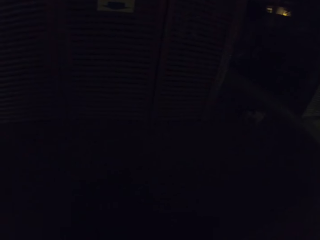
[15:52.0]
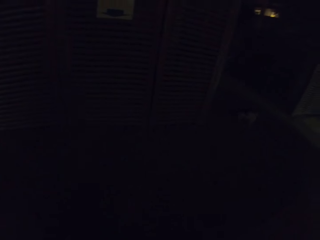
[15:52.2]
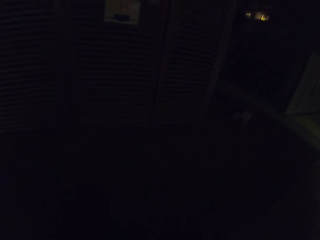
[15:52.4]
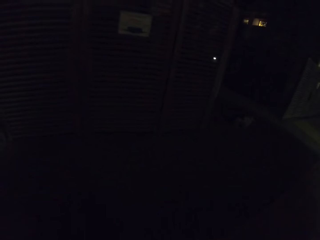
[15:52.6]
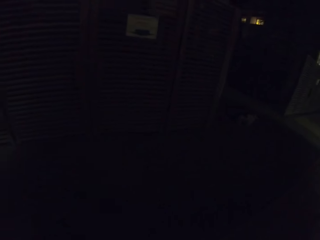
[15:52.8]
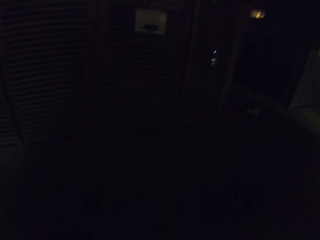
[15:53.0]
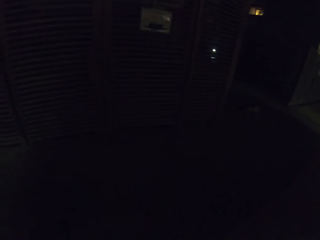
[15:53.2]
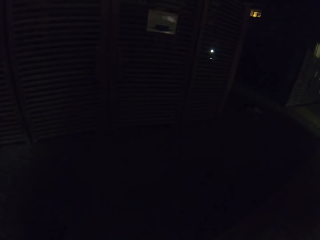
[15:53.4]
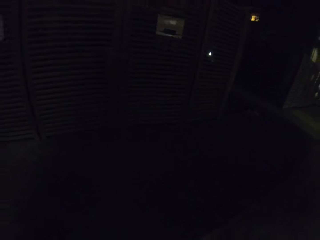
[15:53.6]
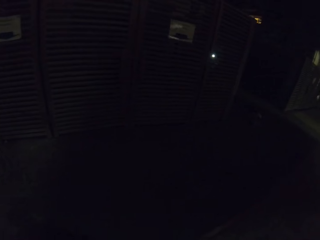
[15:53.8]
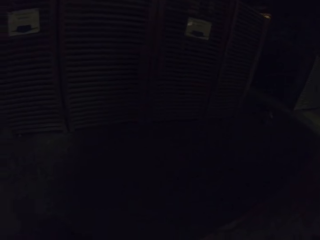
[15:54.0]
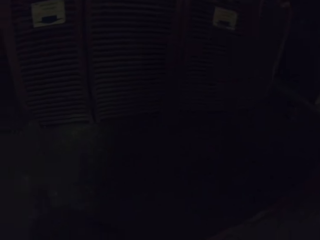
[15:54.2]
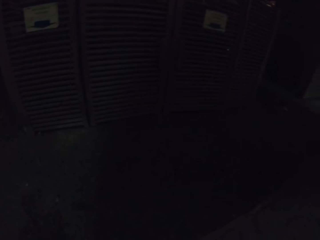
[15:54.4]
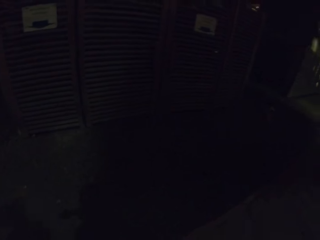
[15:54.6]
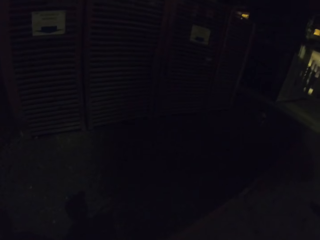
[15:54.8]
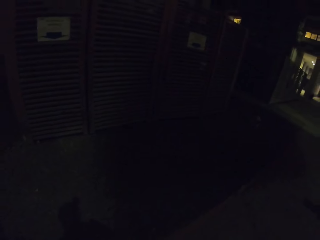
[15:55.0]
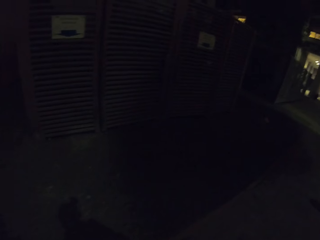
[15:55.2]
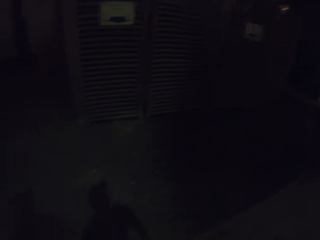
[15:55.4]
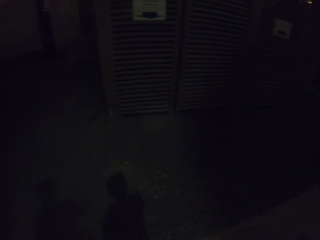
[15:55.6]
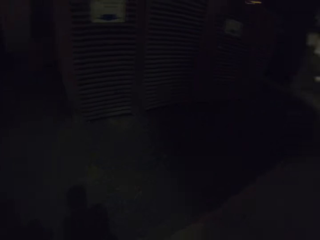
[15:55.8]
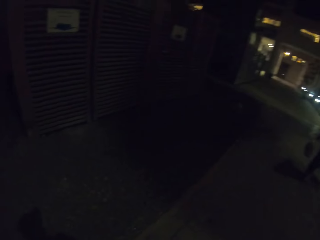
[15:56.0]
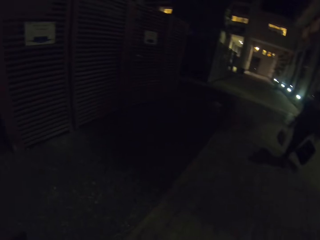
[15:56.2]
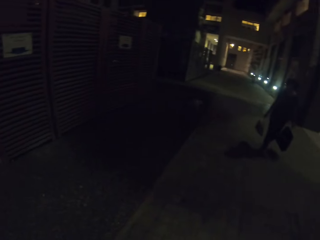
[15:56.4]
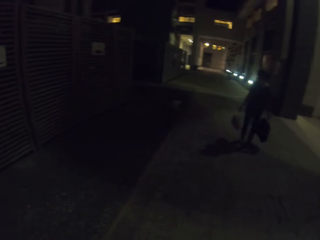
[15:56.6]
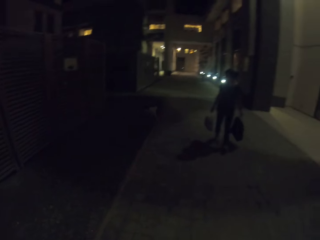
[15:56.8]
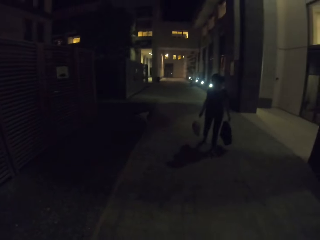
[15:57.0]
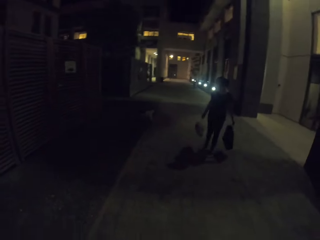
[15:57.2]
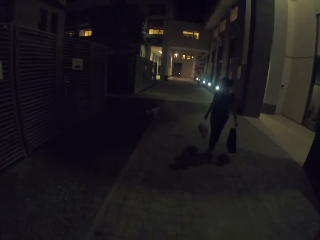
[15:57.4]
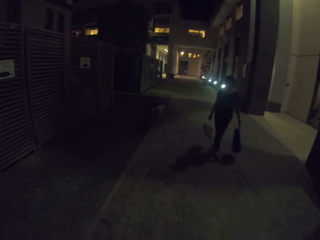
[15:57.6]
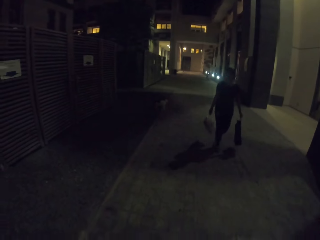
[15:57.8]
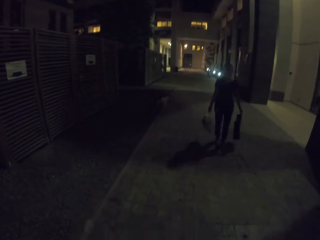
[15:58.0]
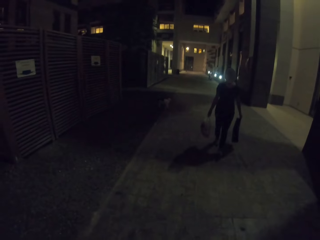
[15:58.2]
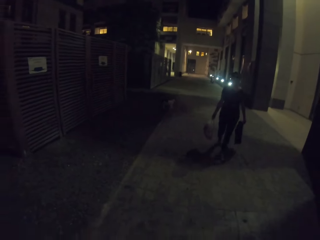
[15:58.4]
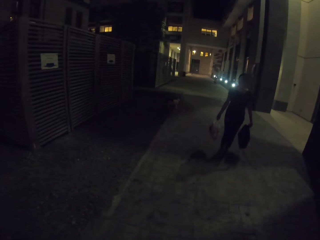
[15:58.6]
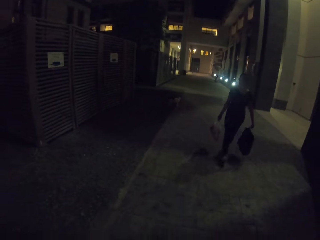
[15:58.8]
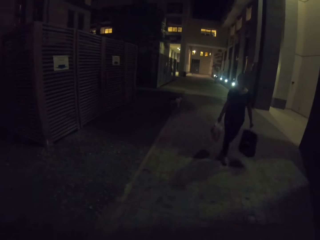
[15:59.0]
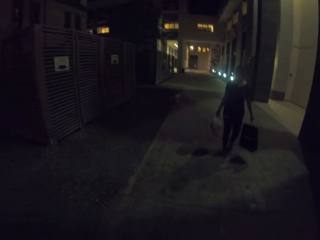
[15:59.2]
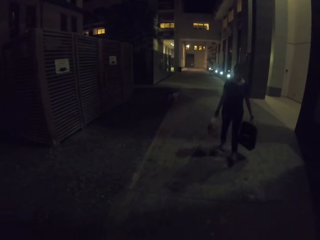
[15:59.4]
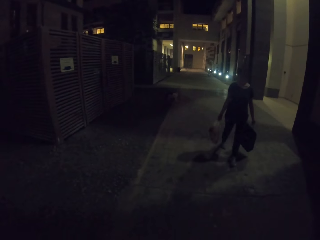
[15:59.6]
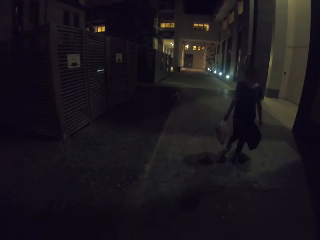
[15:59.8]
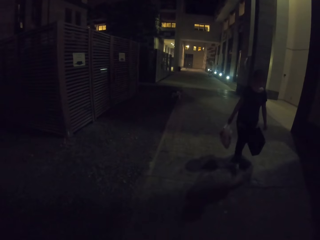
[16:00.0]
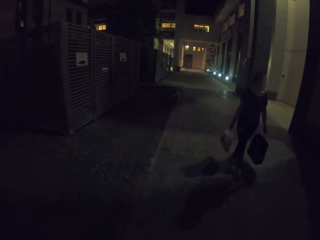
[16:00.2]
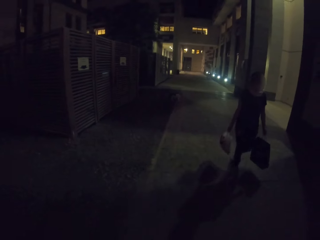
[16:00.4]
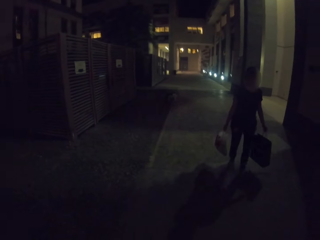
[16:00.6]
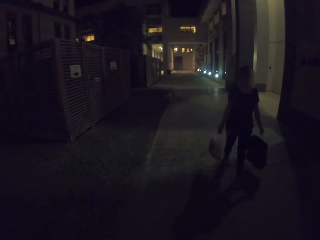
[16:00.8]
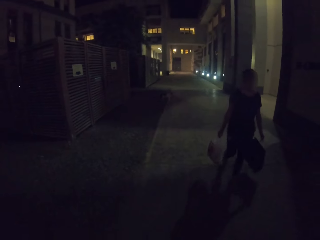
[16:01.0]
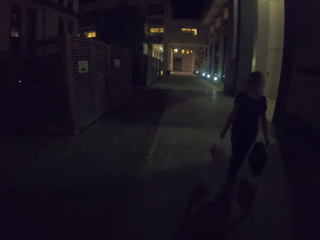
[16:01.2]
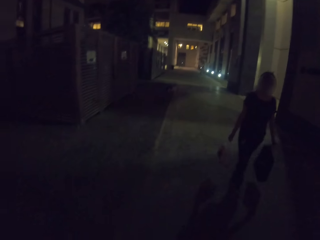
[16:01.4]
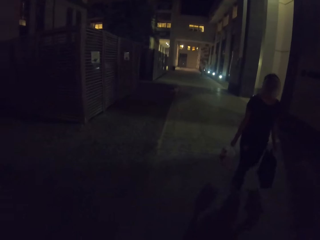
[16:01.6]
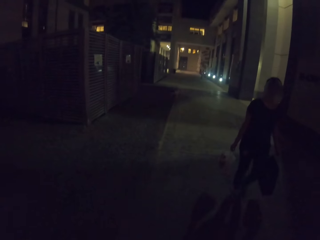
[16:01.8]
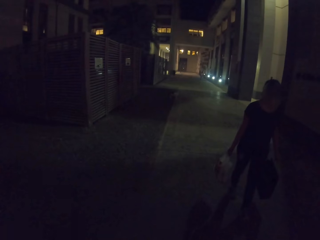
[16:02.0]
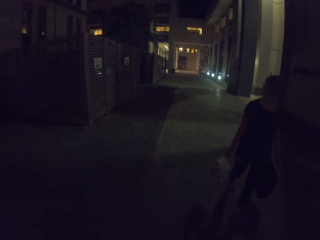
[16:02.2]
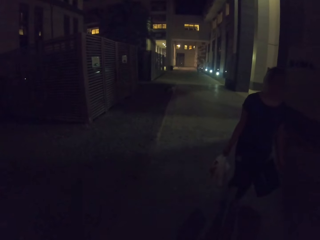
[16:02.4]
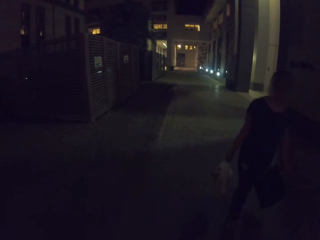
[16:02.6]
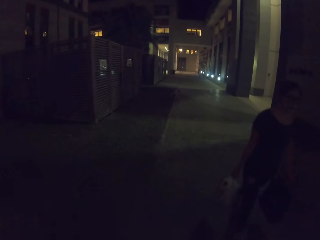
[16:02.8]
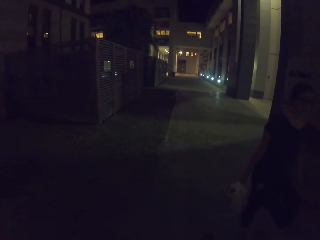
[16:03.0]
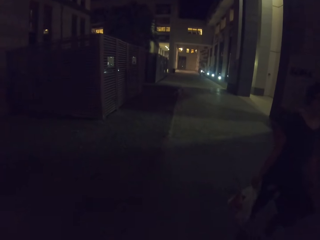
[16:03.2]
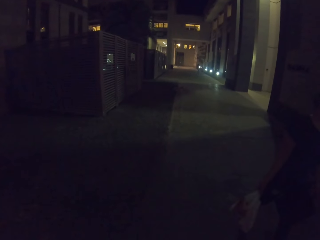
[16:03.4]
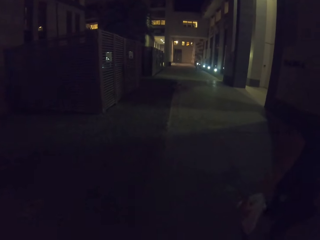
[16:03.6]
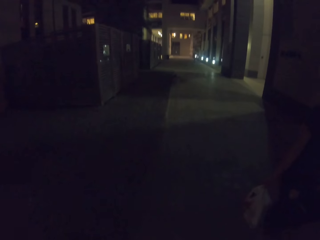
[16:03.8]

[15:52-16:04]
A woman walks on the street.

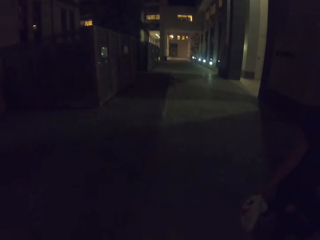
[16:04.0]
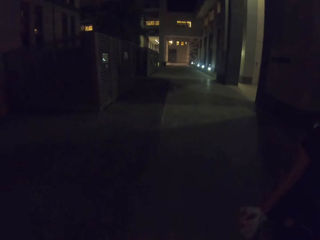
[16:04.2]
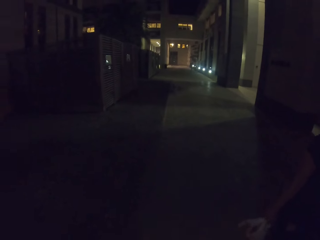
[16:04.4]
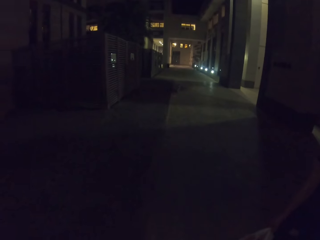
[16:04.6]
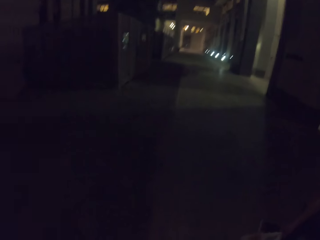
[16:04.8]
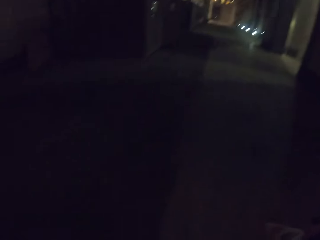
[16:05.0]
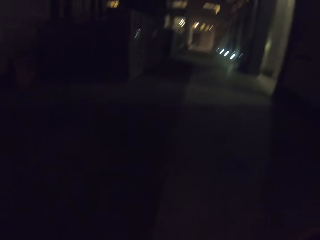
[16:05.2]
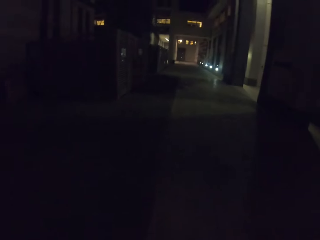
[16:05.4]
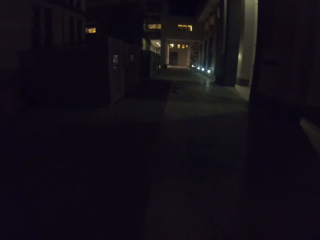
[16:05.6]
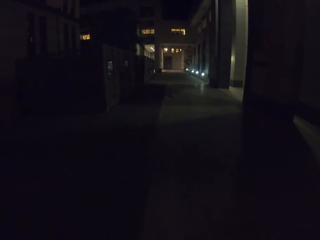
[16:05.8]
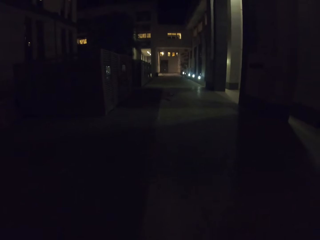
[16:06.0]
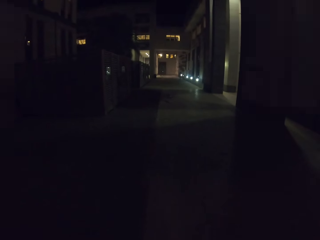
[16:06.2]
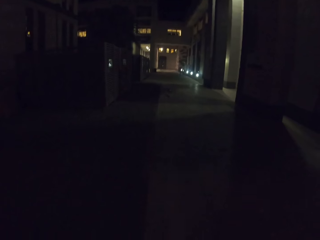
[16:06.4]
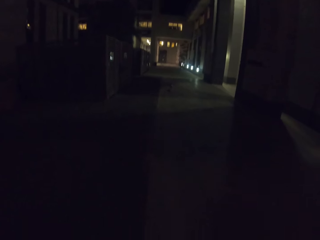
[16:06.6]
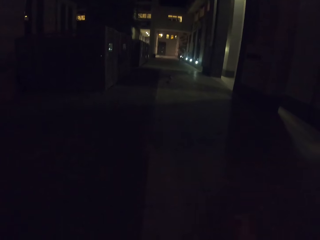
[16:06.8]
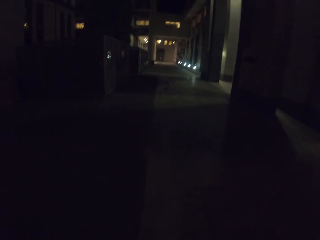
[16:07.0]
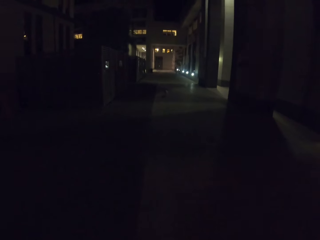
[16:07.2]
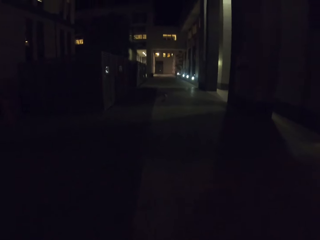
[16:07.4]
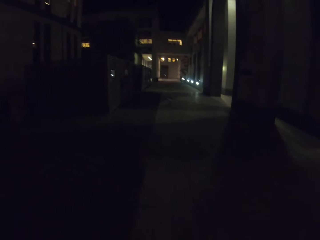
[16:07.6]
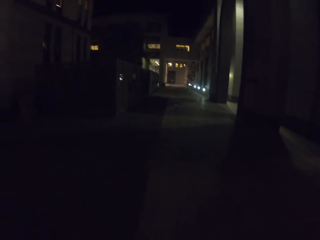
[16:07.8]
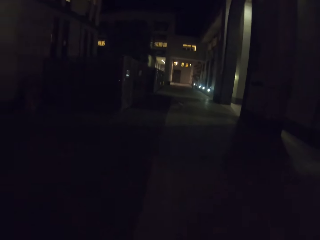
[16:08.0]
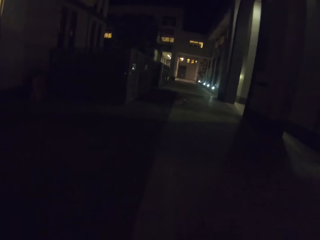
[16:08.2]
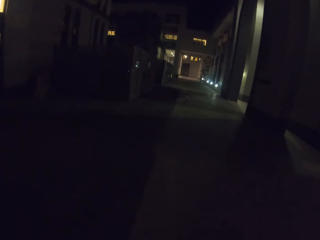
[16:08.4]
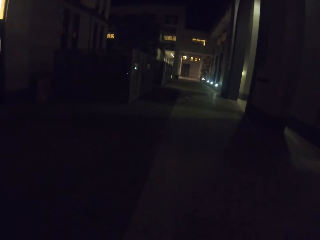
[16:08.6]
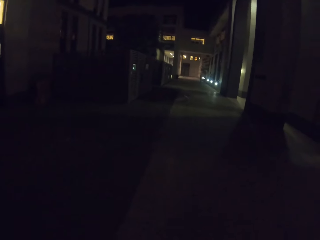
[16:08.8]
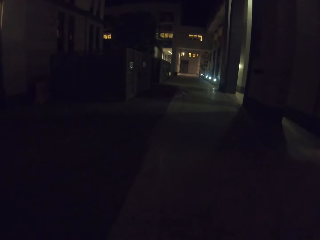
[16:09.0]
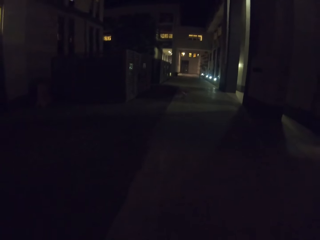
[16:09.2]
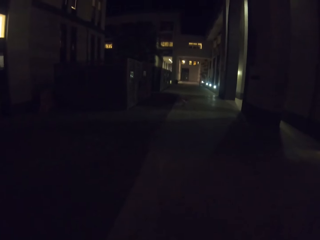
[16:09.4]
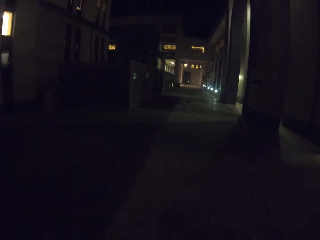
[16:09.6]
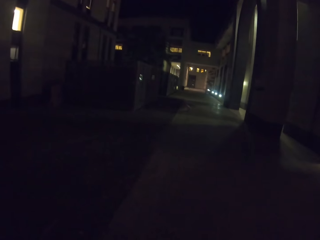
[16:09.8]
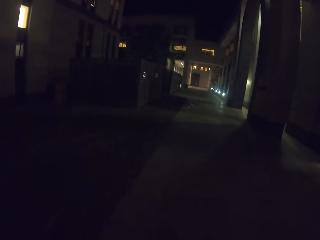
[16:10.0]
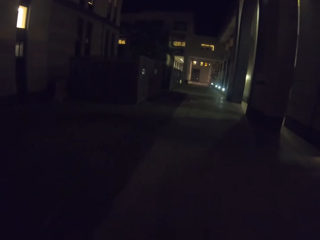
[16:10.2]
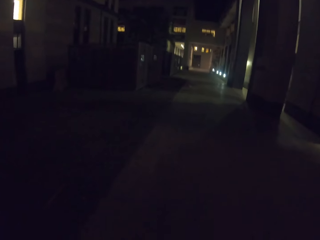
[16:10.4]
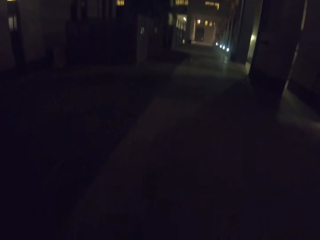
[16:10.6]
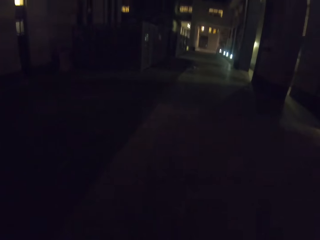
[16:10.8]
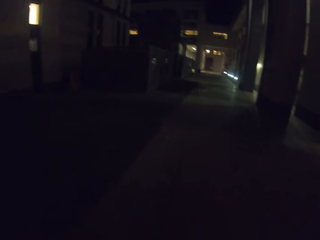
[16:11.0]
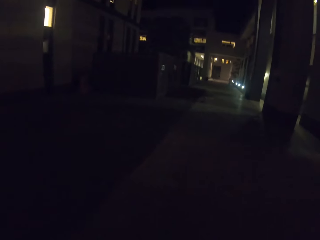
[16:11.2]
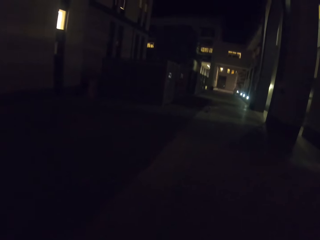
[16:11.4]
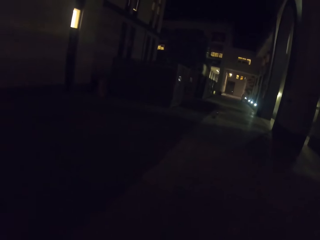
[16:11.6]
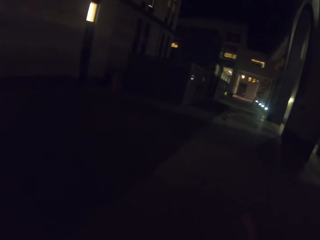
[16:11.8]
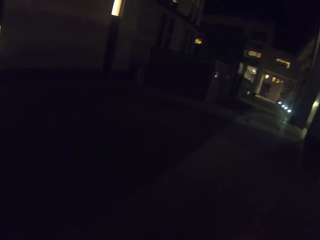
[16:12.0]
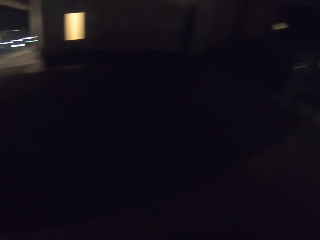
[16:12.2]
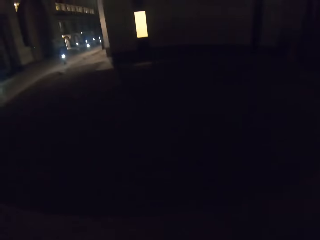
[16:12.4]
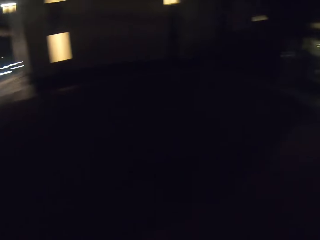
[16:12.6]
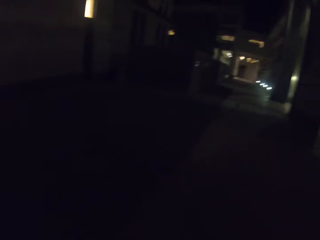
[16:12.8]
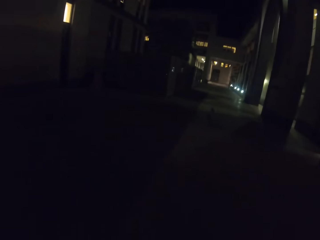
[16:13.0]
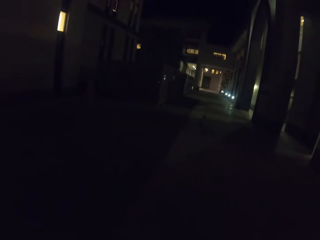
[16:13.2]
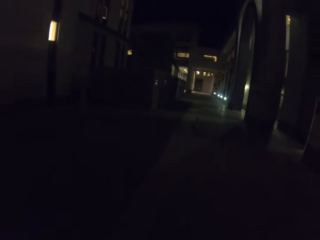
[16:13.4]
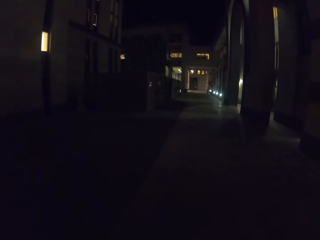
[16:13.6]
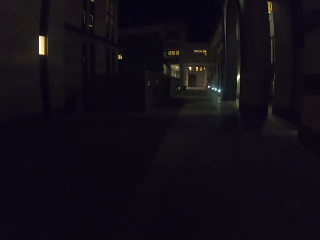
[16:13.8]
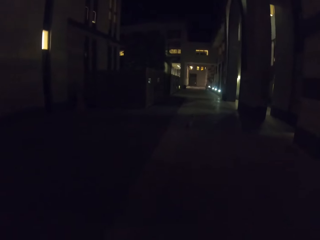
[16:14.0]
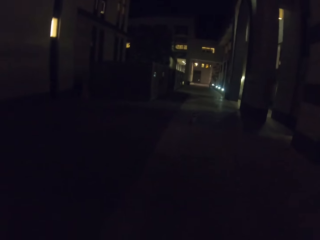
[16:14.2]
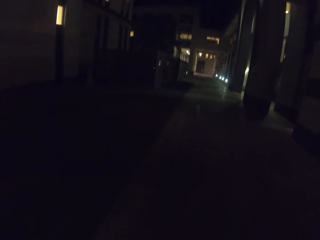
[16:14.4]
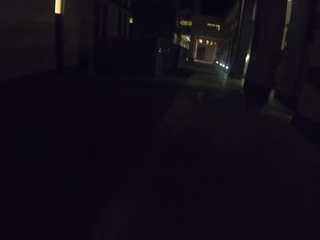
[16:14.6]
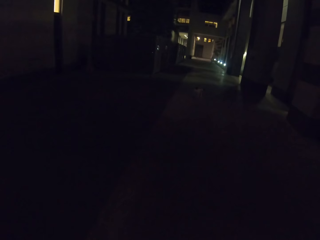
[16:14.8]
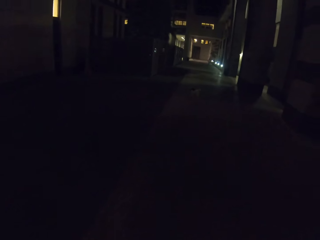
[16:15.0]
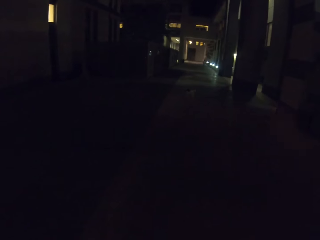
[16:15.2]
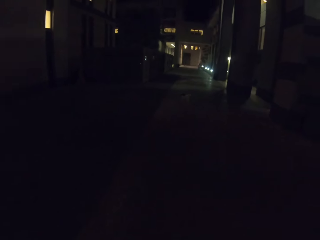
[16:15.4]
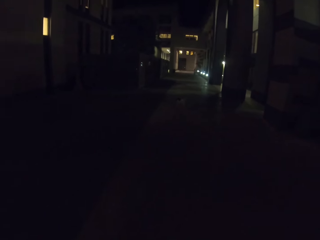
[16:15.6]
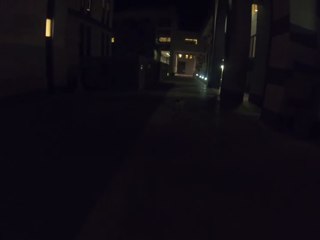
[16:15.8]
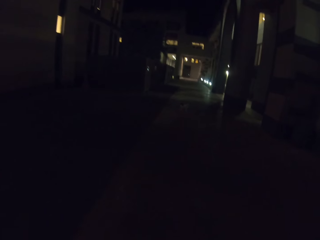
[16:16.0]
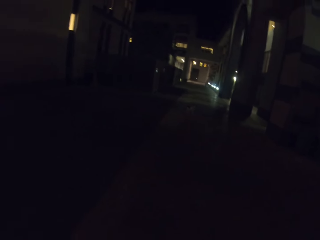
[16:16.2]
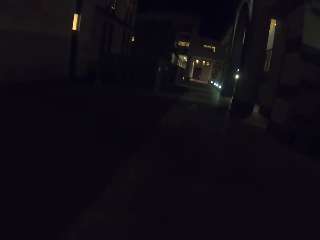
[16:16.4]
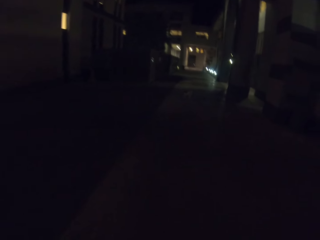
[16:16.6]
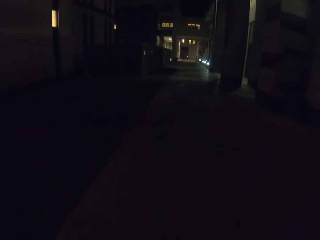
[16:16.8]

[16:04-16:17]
The camera wearer turns around.
